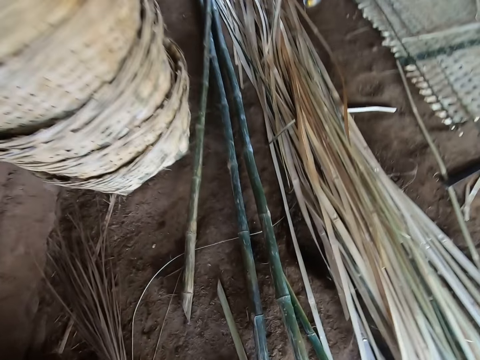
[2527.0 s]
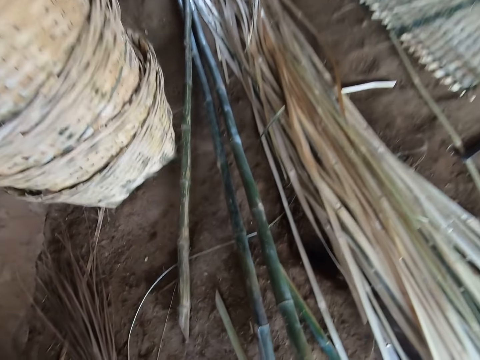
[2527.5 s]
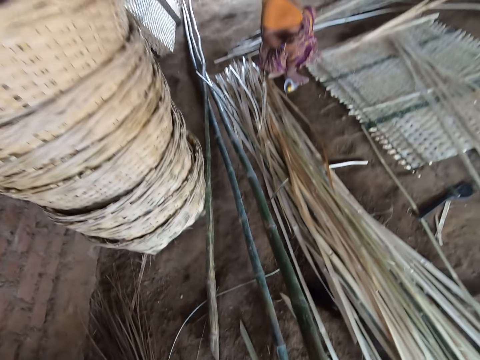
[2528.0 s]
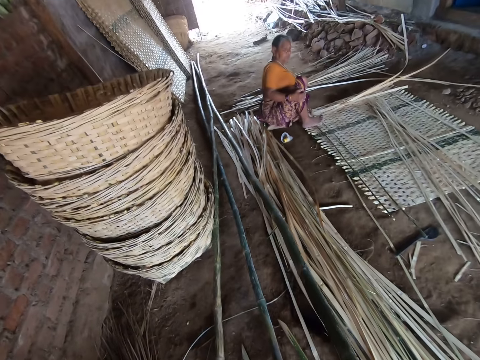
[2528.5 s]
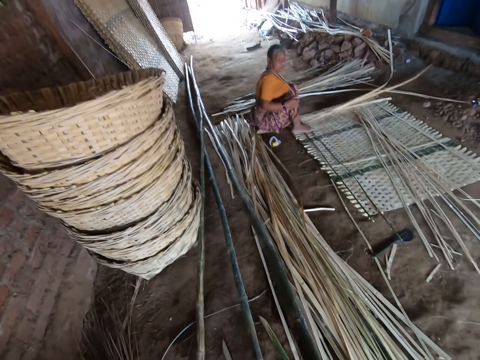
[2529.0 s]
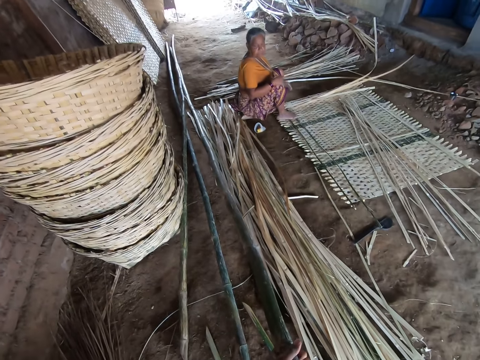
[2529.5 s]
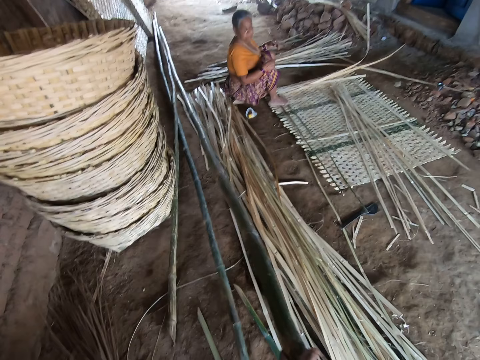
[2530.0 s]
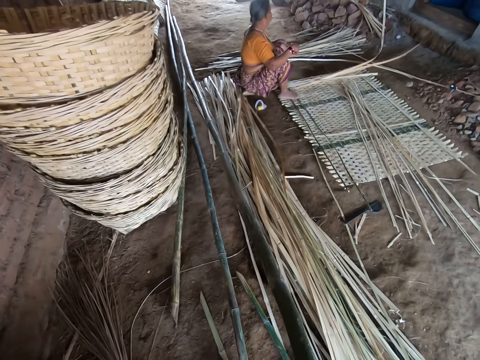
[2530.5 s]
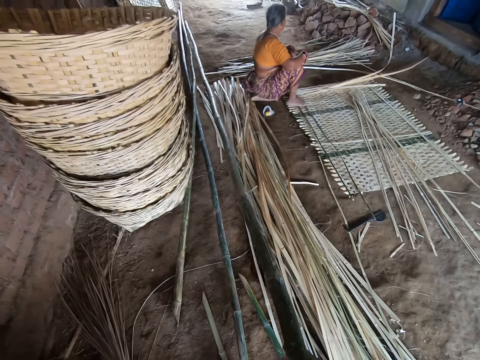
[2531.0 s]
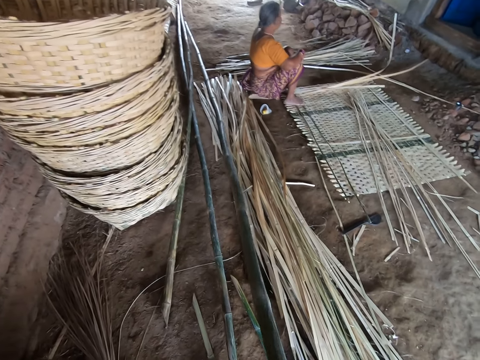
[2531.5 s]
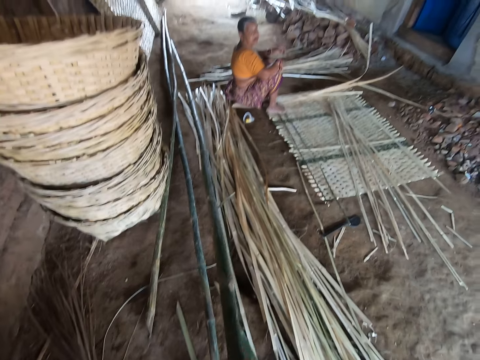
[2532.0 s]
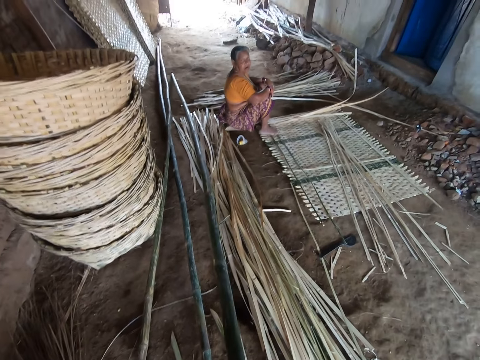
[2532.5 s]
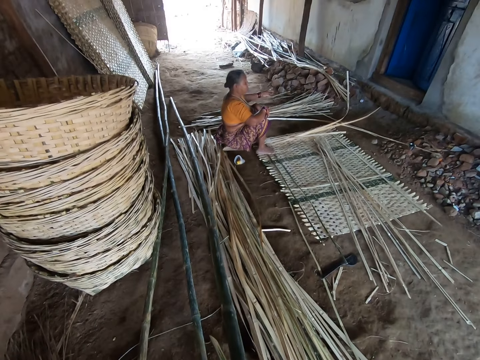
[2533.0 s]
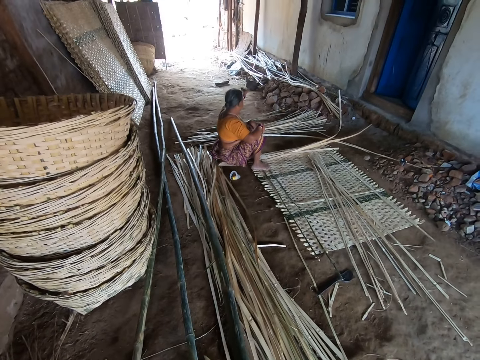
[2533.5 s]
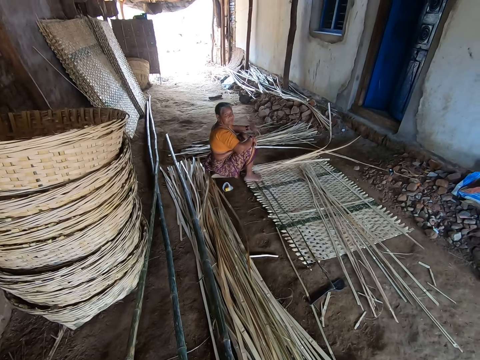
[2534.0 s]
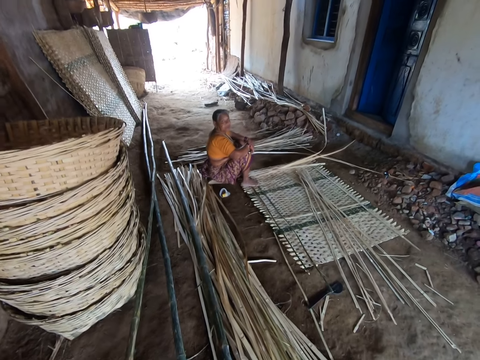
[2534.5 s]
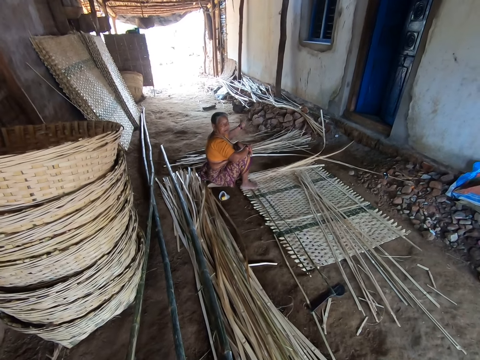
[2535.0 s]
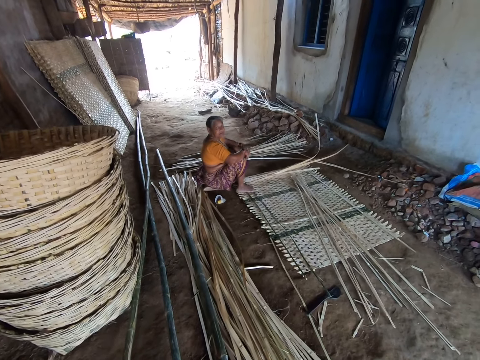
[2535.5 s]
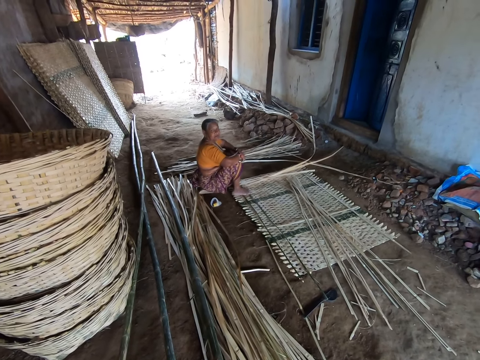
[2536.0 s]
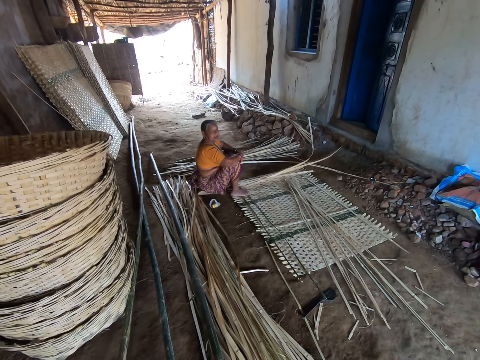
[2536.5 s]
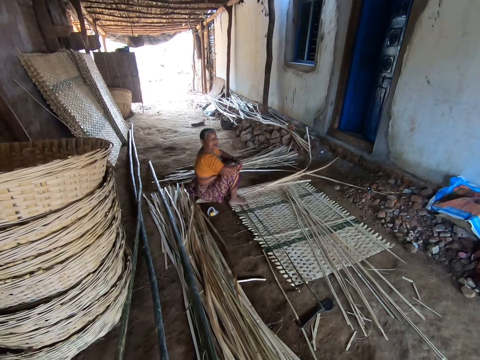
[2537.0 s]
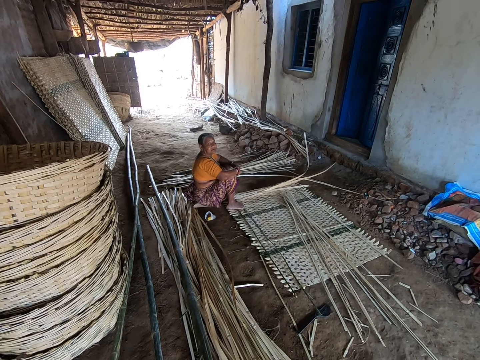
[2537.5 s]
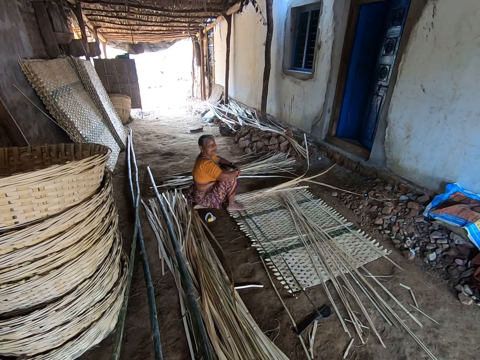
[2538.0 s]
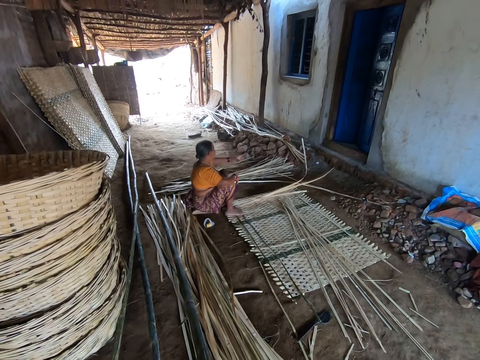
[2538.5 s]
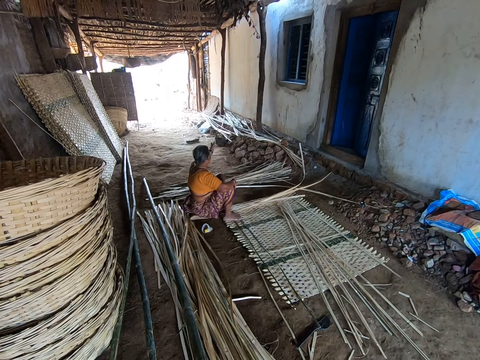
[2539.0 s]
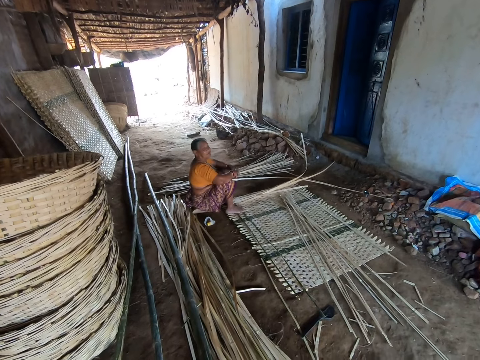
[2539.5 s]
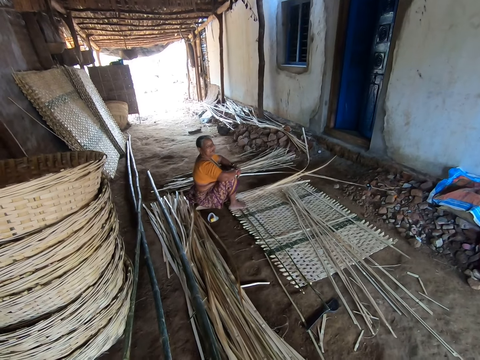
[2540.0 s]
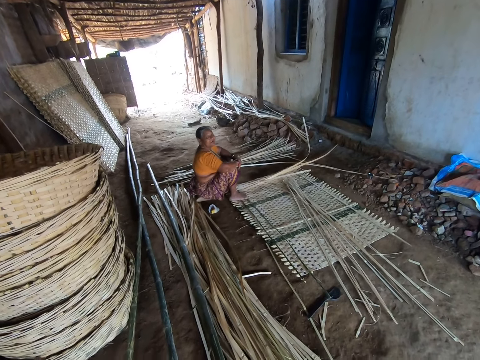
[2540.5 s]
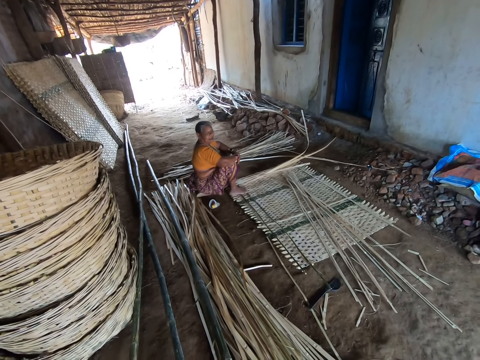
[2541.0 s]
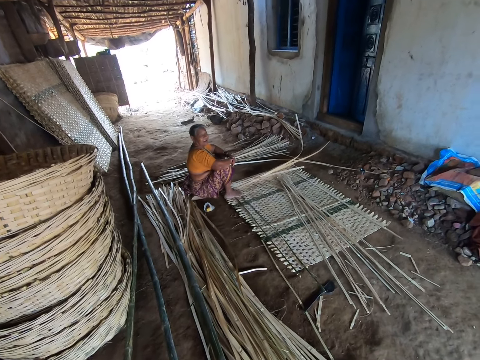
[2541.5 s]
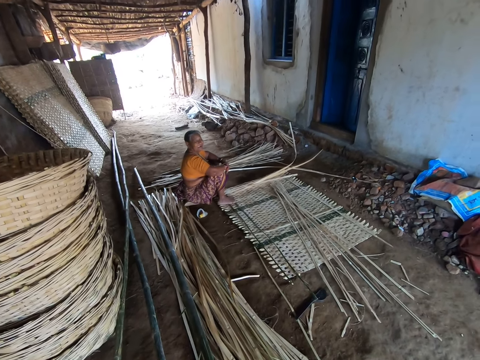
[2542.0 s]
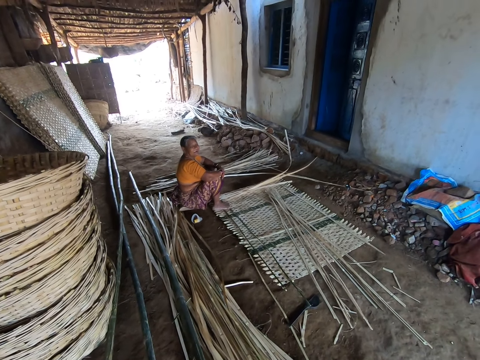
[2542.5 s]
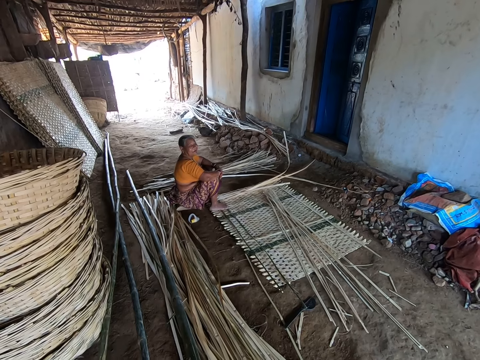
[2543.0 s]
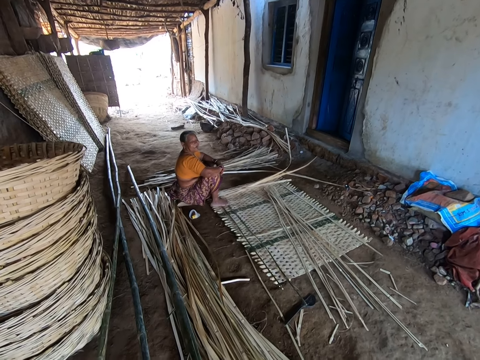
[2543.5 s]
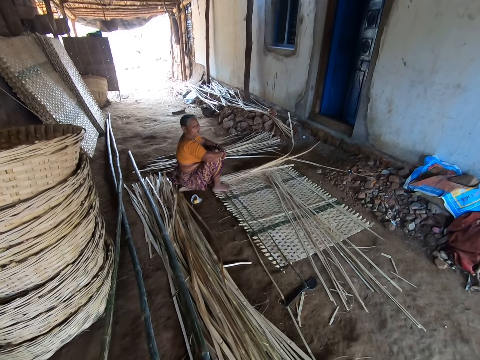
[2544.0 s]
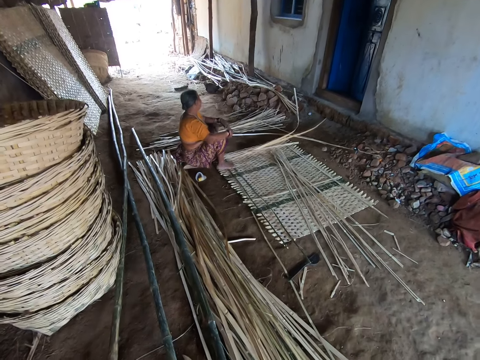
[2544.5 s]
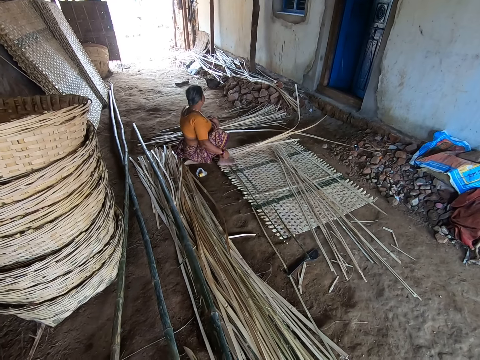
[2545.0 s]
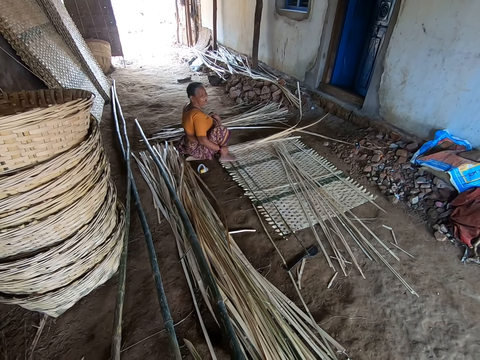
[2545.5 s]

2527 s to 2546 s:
The camera wearer picks a bamboo stick from the ground with his right hand. He pulls the bamboo stick. He interacts with the woman. The woman talks to the camera wearer. The woman points with a finger. The woman points with a finger again. The woman interacts with another woman. The first woman touches her leg with her right hand.

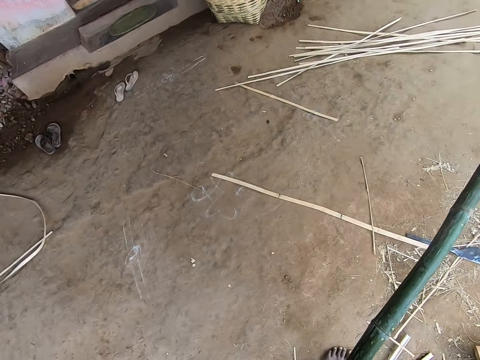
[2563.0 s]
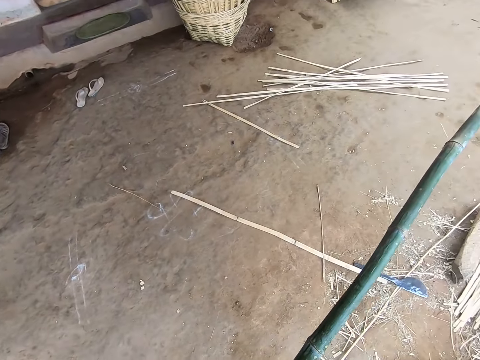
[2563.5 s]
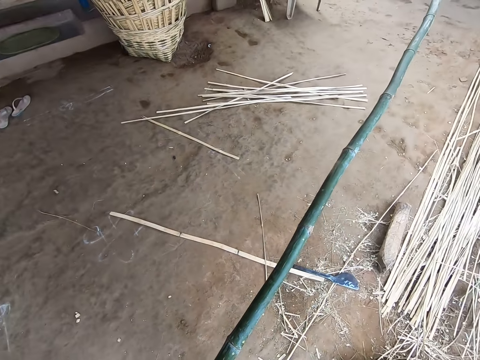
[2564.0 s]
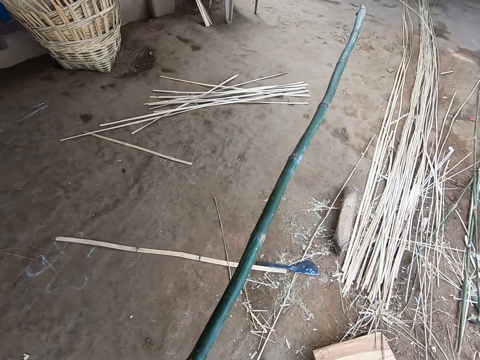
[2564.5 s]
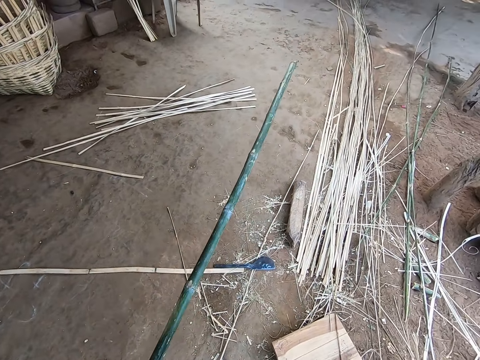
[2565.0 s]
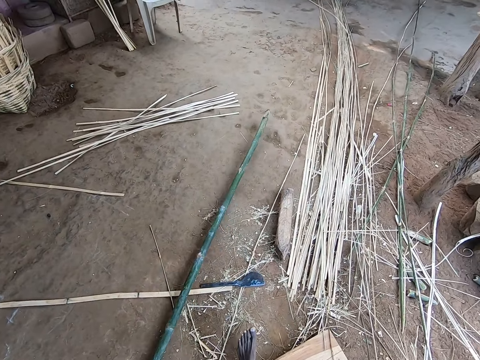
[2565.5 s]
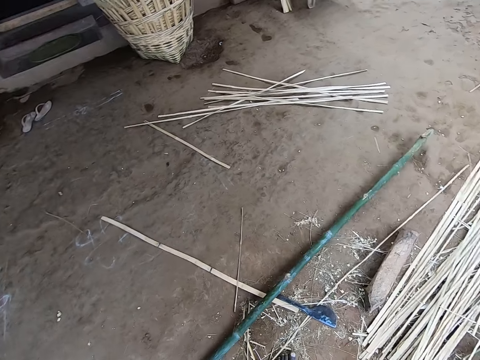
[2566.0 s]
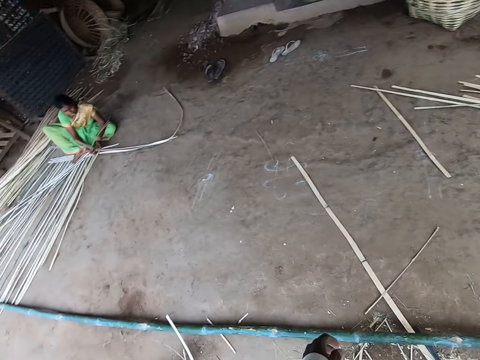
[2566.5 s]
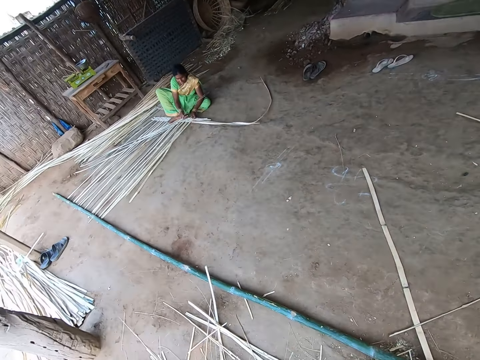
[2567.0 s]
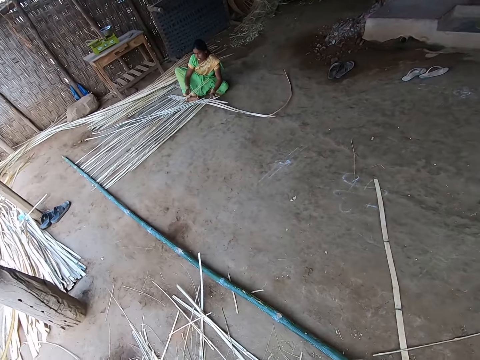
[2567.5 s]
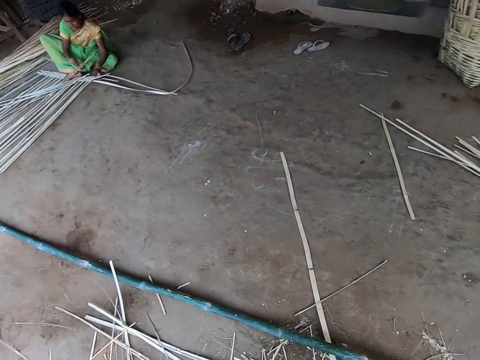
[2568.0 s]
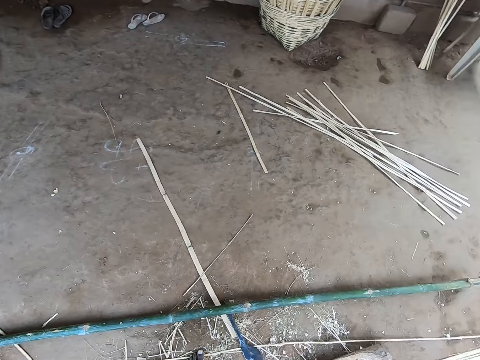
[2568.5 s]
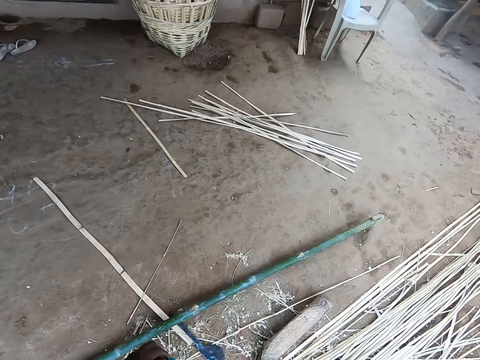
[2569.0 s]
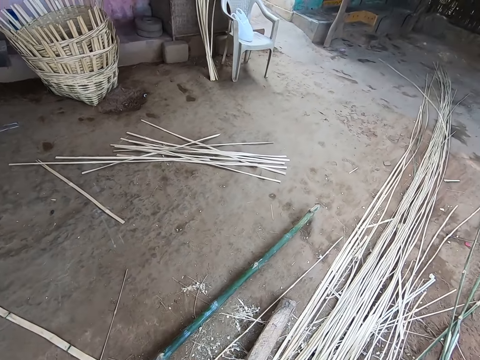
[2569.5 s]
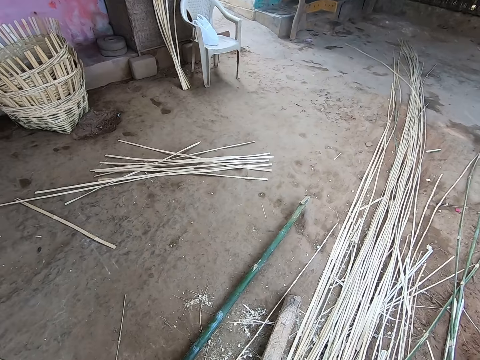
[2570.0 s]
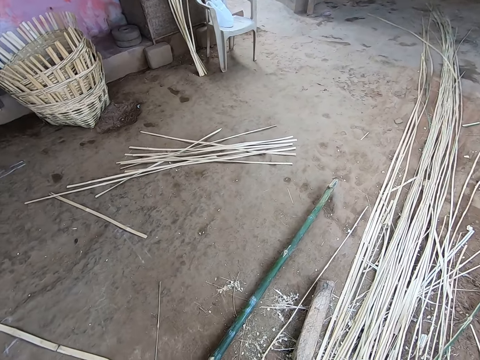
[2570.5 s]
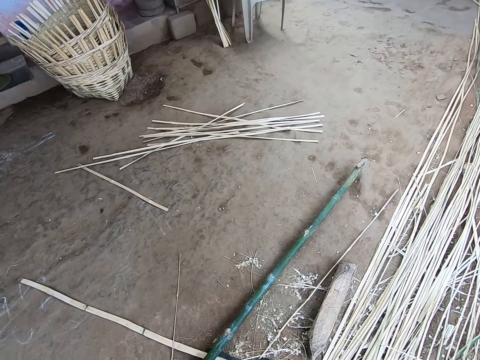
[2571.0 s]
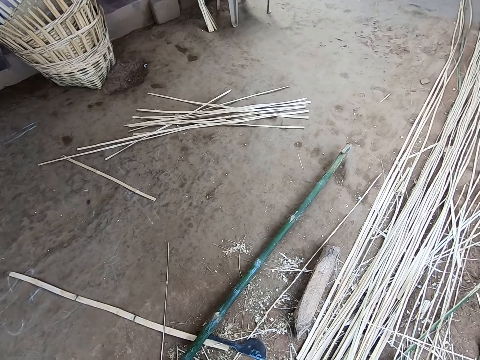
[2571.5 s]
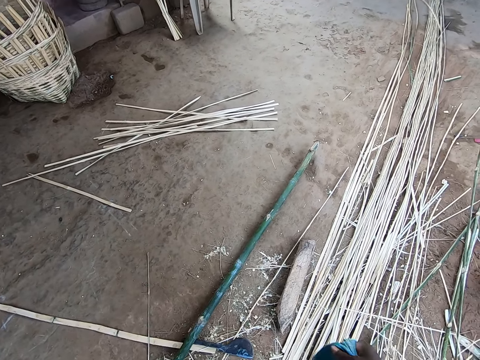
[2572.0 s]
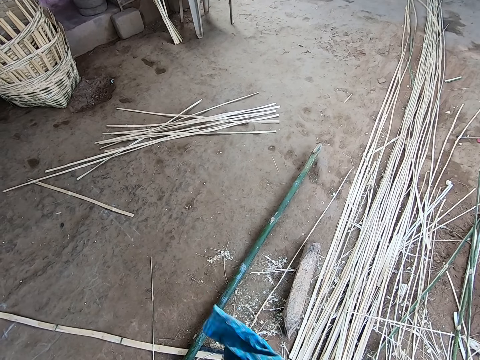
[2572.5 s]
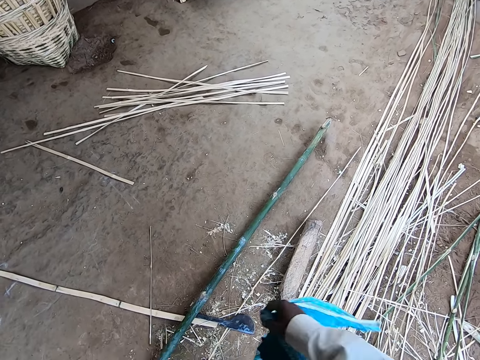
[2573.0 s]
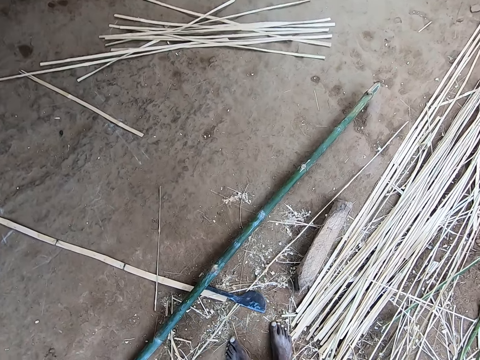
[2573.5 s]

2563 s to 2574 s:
The camera wearer drops the bamboo stick on the ground with his left hand. He looks around. He arranges his cloth with his right hand. He arranges his cloth with both hands.
